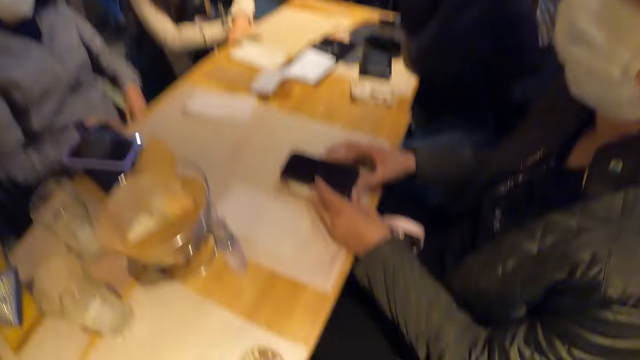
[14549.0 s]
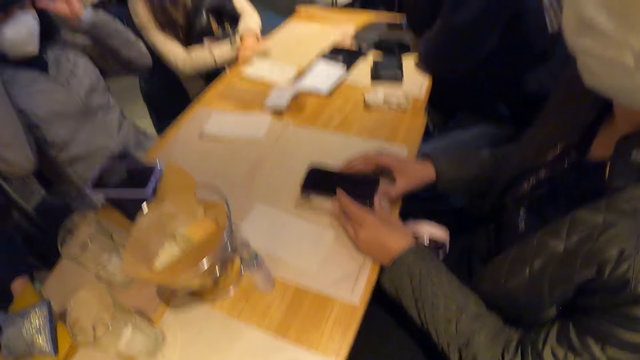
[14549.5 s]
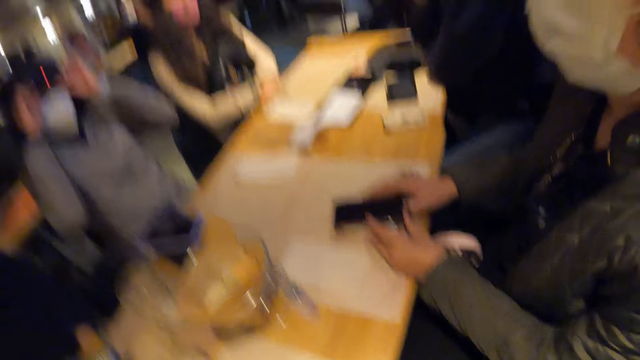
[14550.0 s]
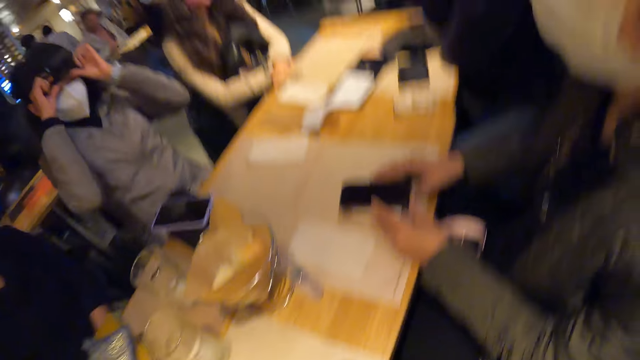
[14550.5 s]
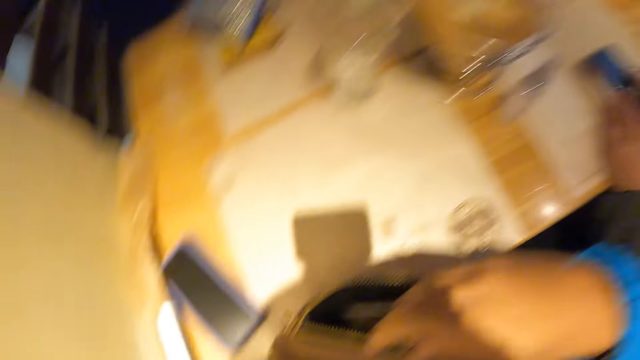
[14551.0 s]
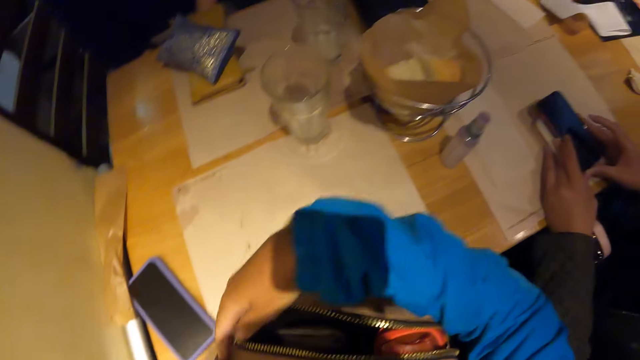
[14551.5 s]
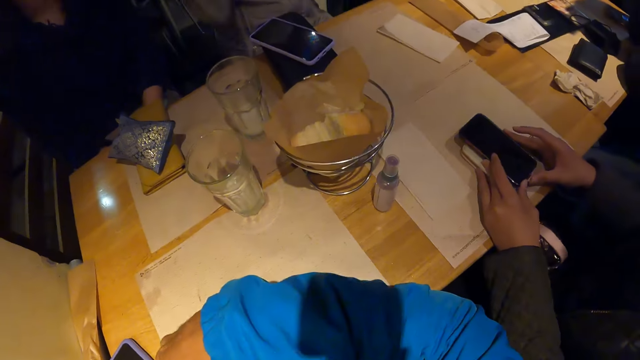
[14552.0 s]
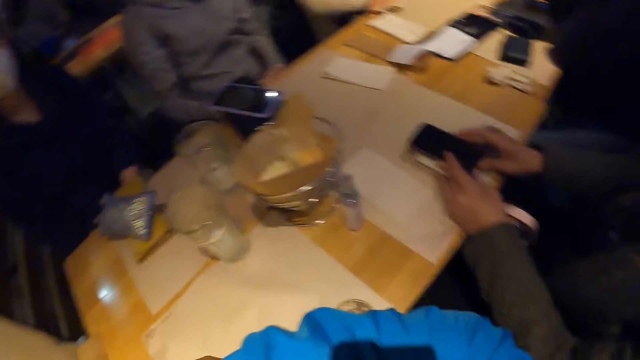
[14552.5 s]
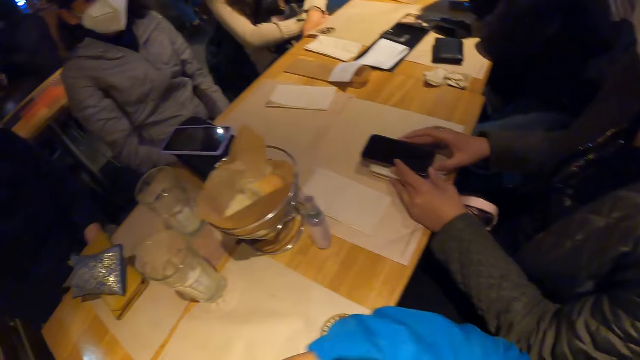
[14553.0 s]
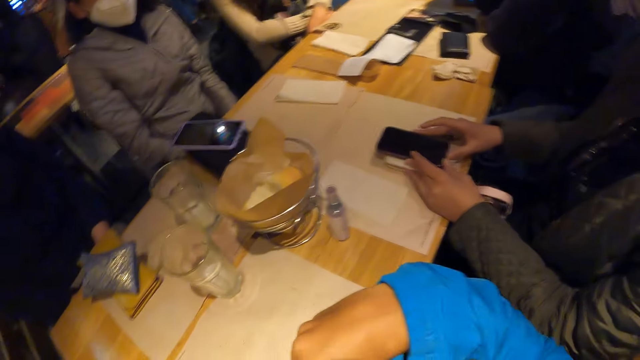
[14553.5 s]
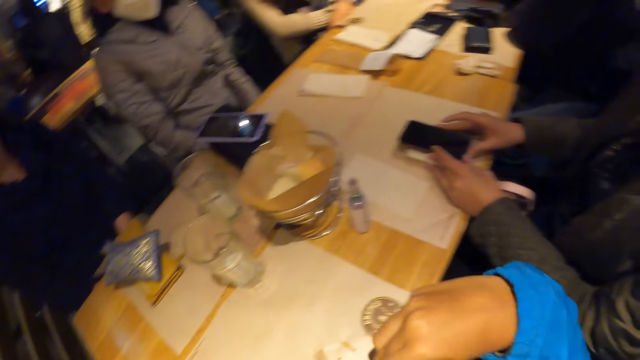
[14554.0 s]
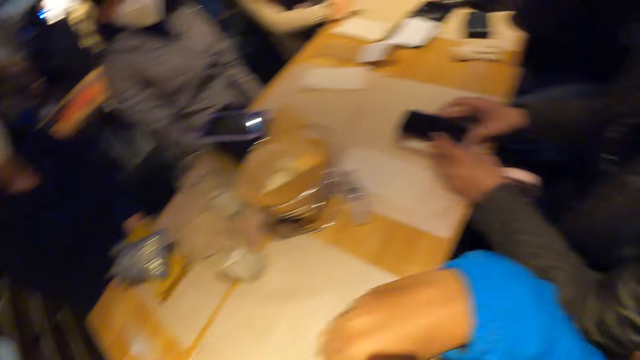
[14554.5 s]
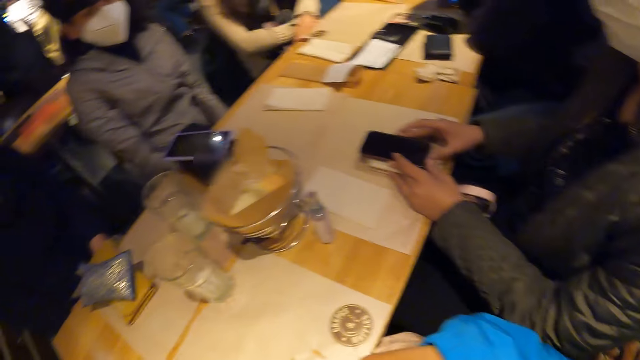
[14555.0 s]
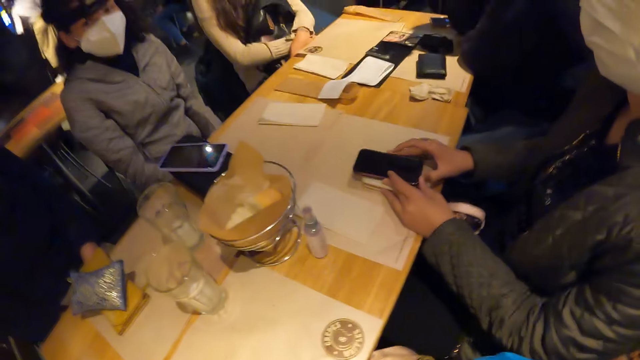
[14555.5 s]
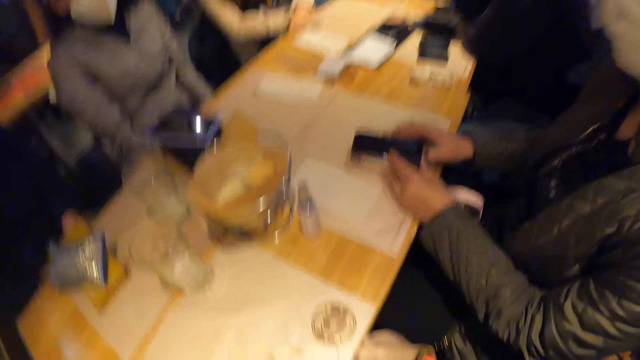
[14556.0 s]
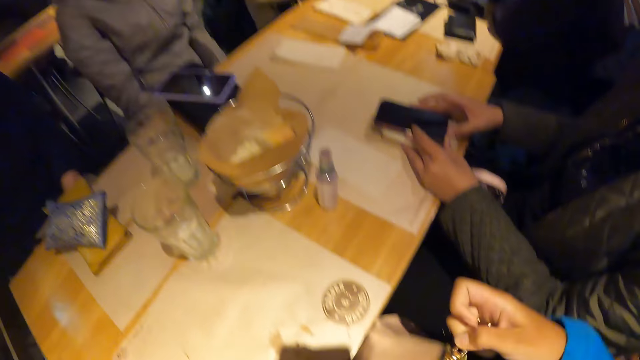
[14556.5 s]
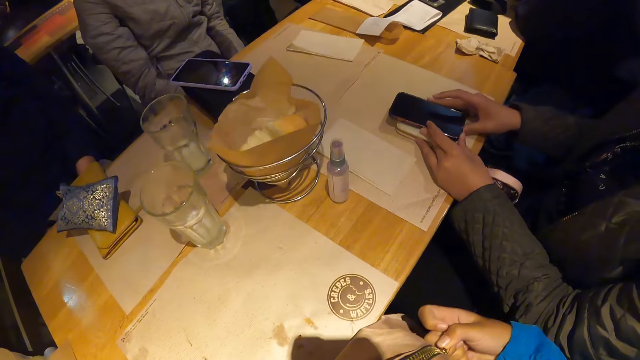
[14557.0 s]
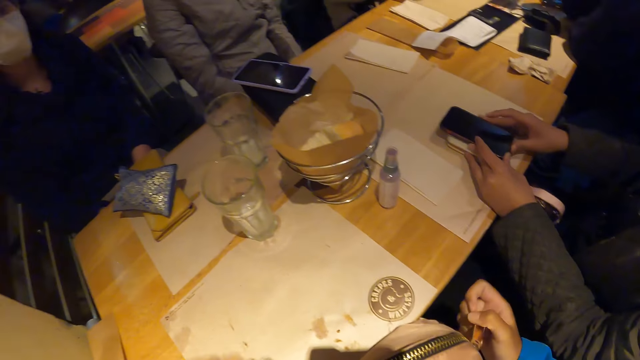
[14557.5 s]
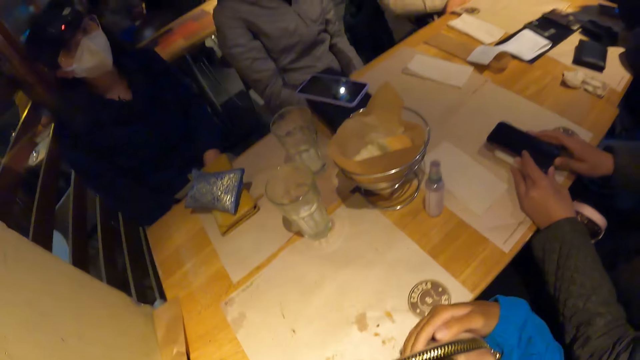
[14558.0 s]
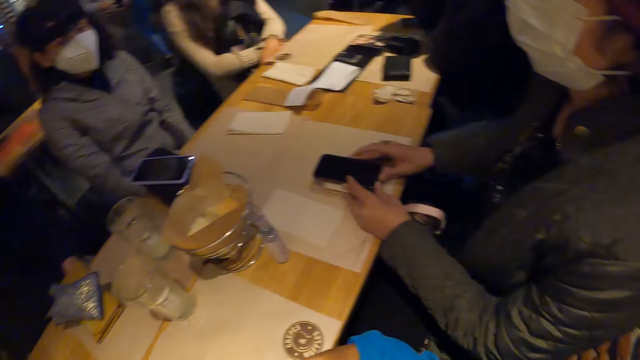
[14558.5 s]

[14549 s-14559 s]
A woman adjusts a camera on her head with both hands. The camera wearer zips the bag with her right hand.

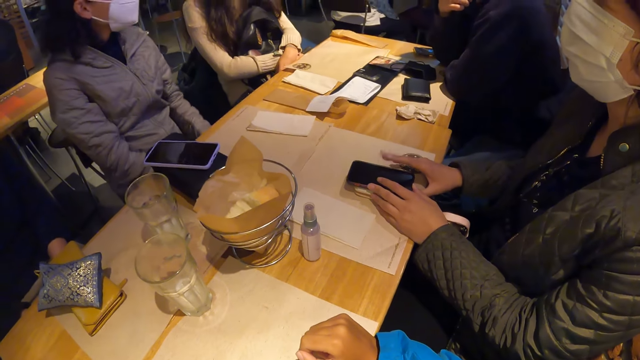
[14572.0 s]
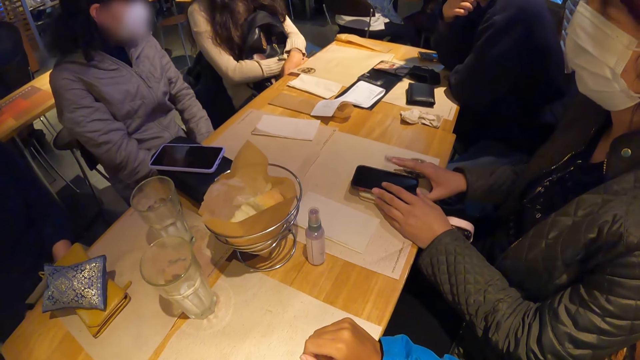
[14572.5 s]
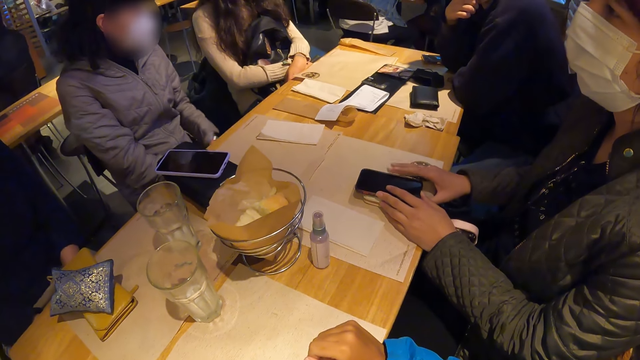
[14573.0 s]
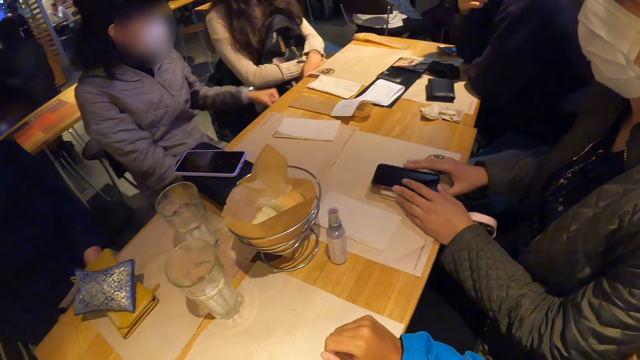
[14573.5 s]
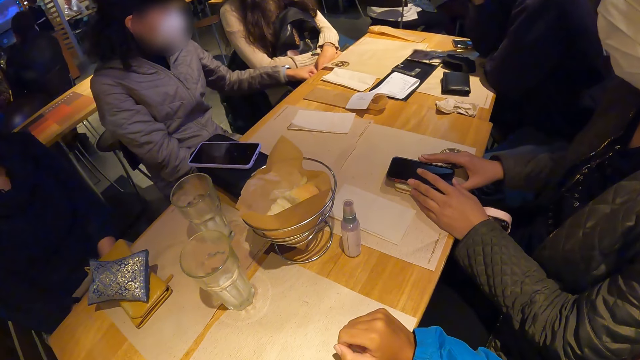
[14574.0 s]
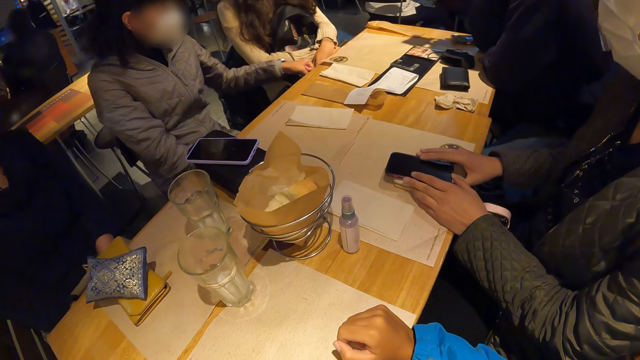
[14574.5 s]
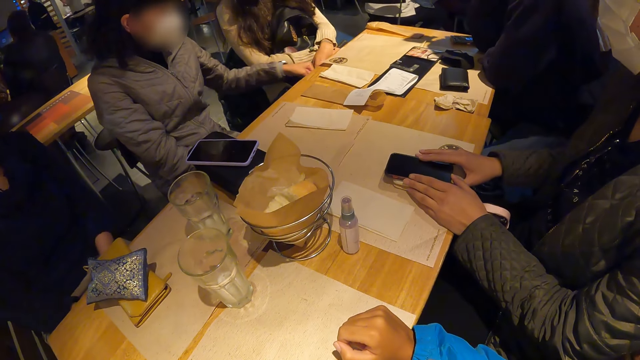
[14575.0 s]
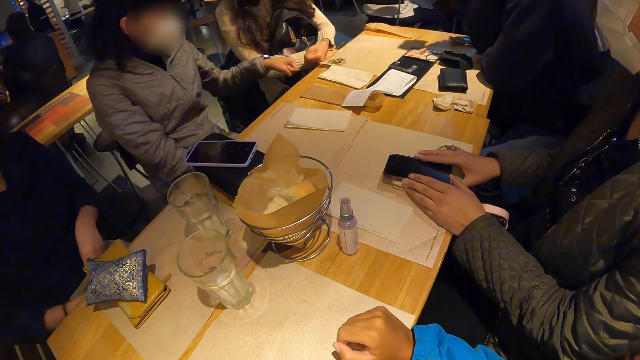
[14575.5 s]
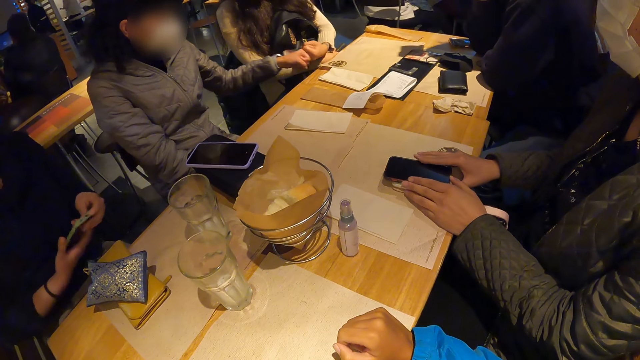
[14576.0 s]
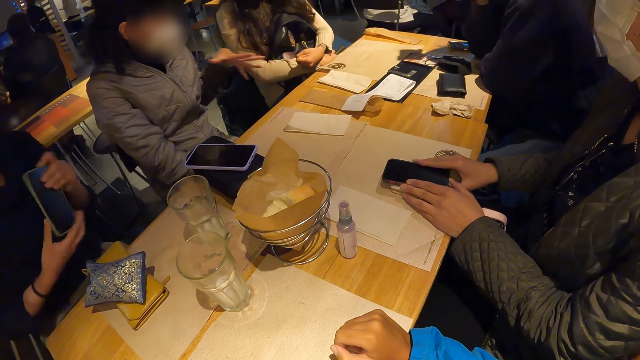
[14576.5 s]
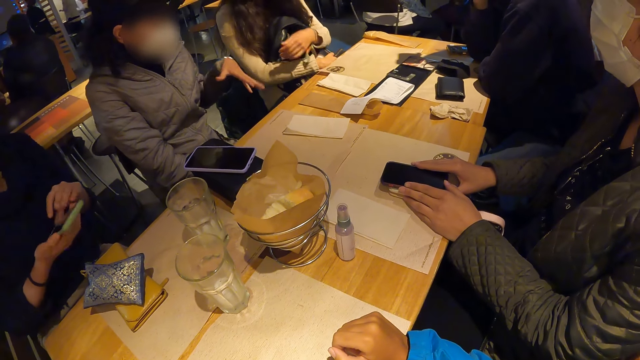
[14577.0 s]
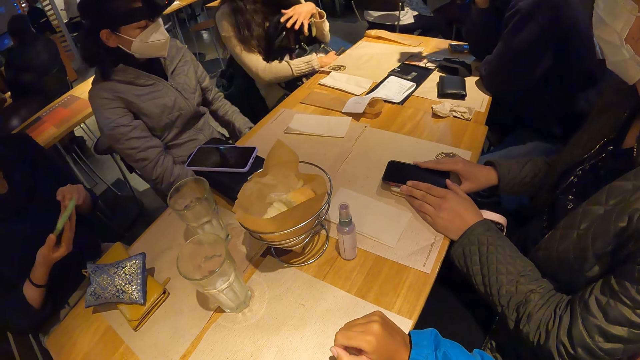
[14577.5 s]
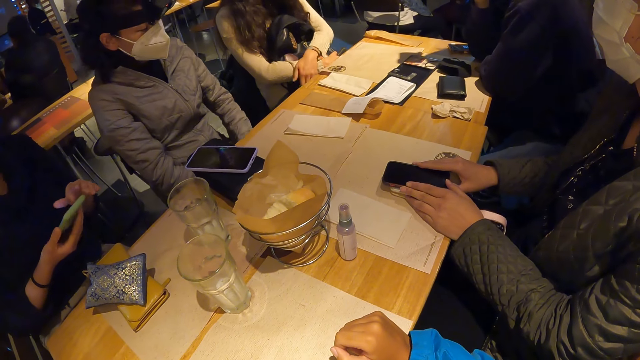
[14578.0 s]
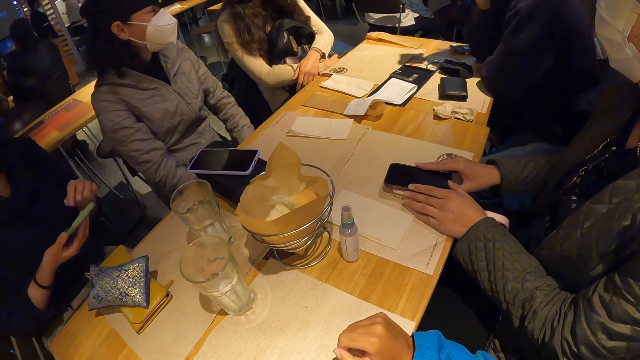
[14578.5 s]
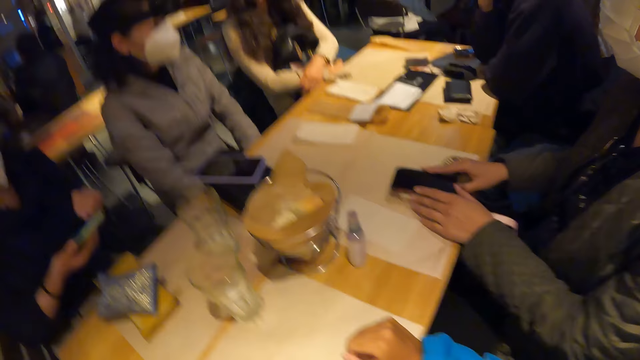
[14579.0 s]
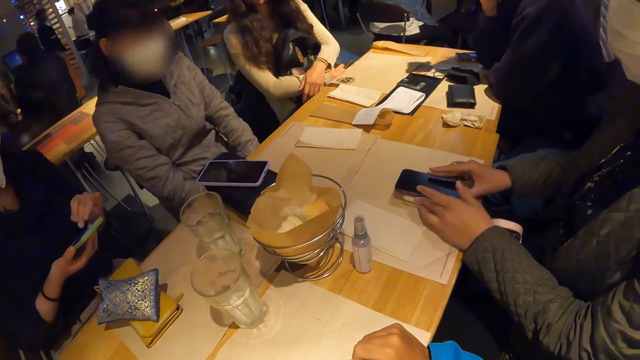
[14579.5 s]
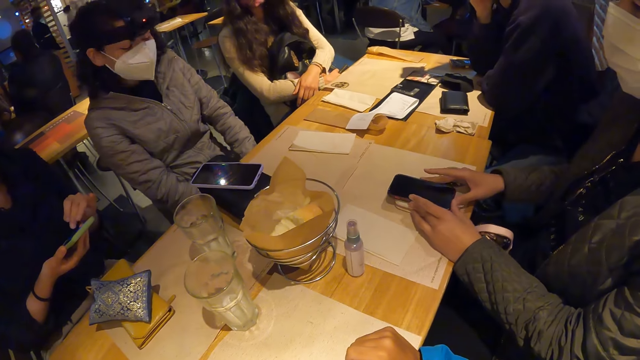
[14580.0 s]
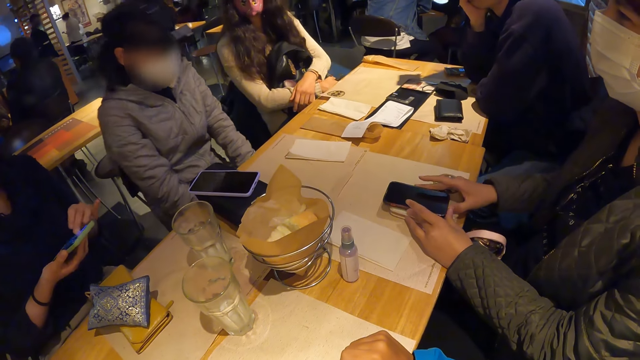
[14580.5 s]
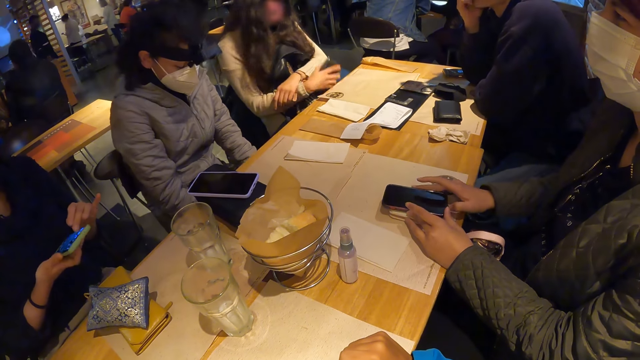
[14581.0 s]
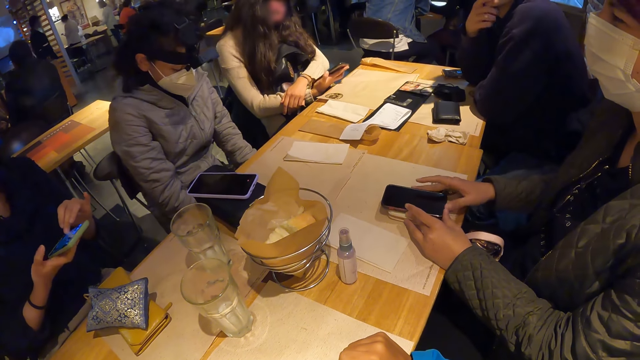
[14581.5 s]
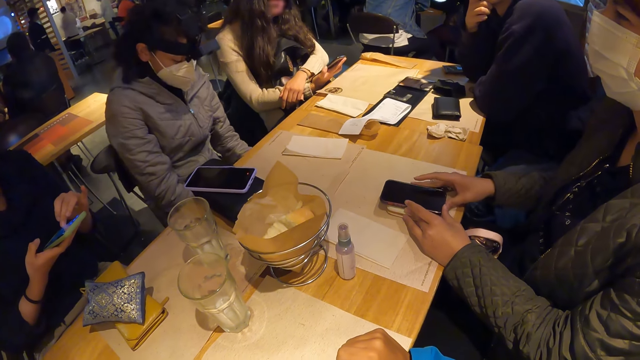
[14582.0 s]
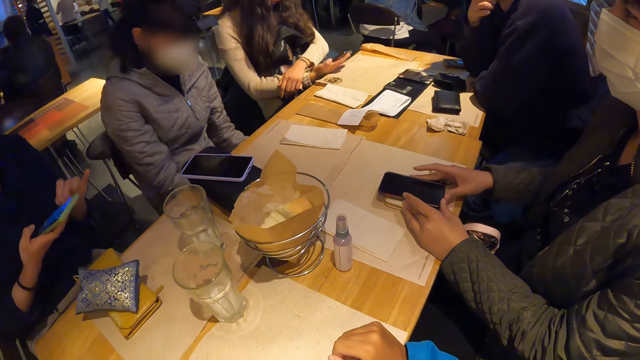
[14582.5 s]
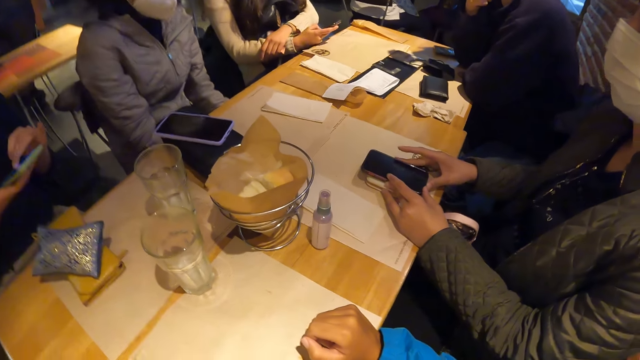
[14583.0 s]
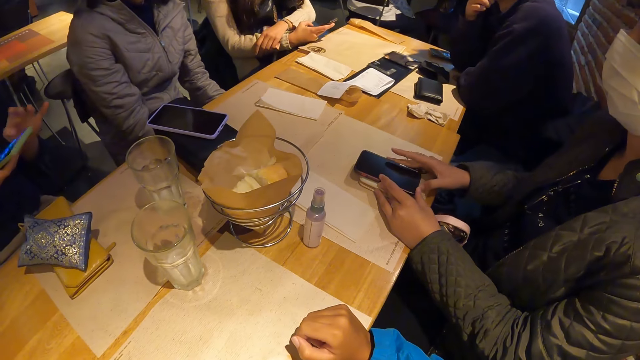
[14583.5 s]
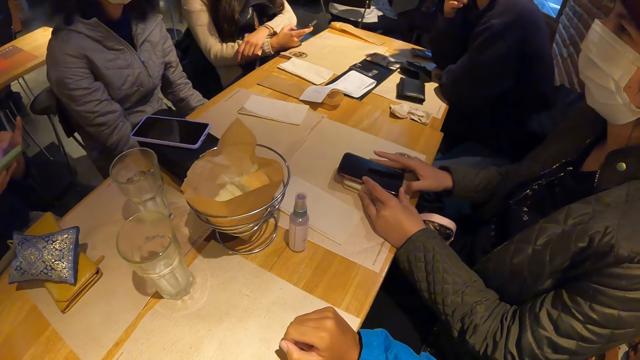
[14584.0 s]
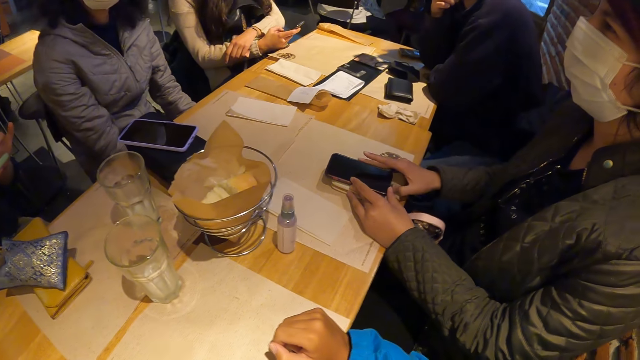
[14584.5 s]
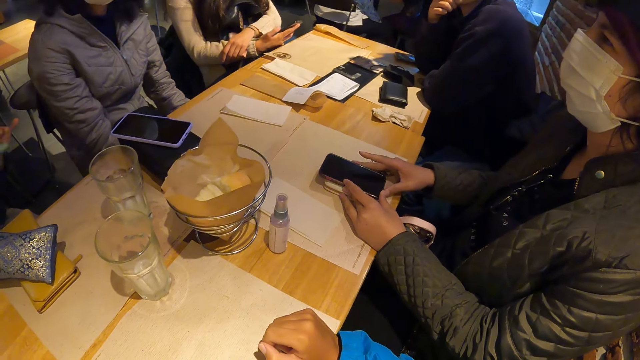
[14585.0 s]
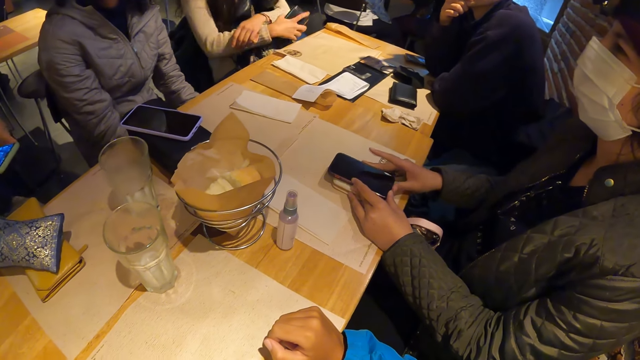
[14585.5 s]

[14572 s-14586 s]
A woman fist bumps with another woman with her left hand. A third woman holds the phone with both hands and operates the phone in her right hand with her left hand.
